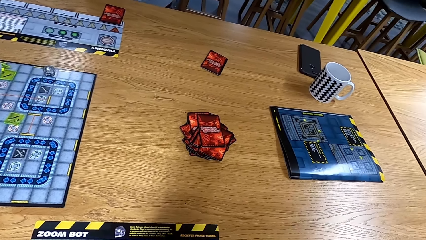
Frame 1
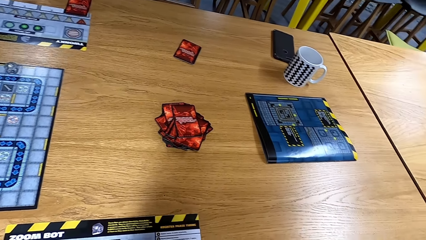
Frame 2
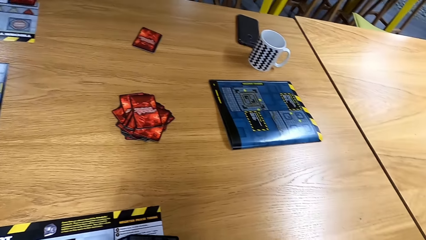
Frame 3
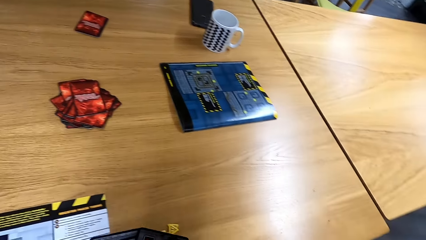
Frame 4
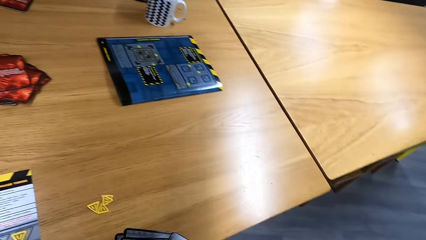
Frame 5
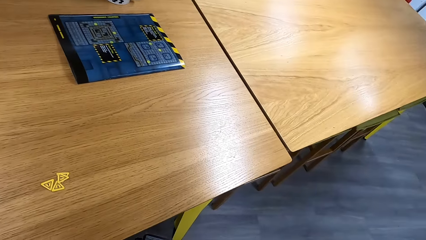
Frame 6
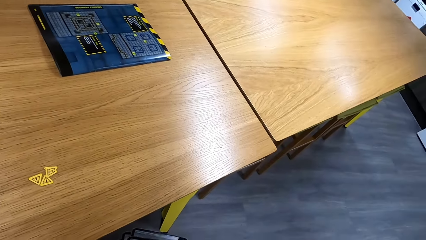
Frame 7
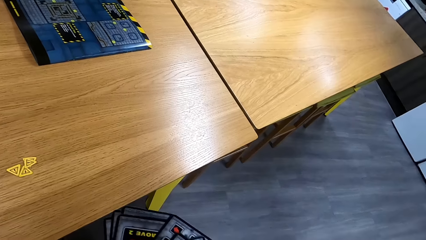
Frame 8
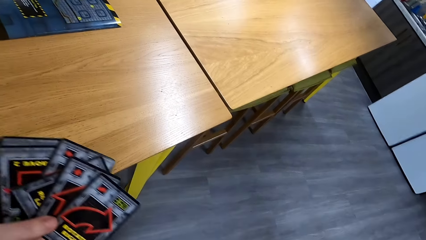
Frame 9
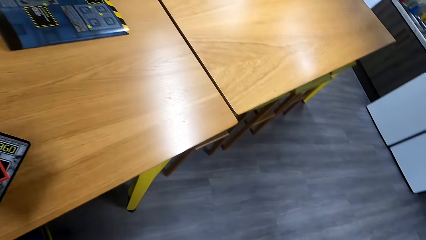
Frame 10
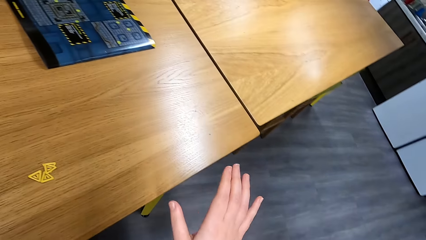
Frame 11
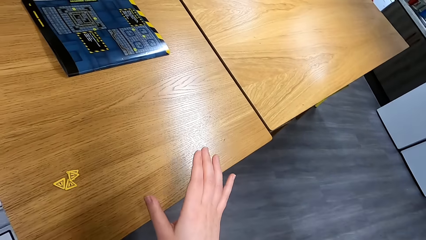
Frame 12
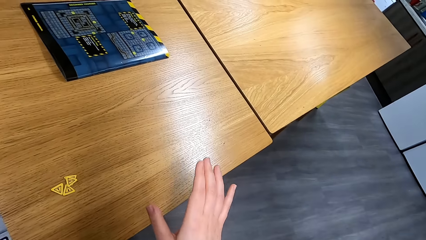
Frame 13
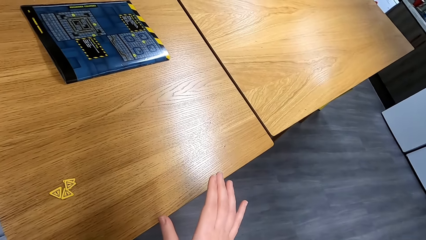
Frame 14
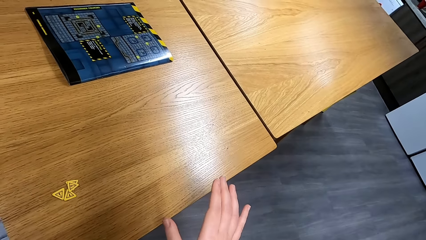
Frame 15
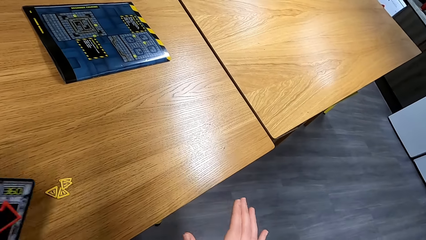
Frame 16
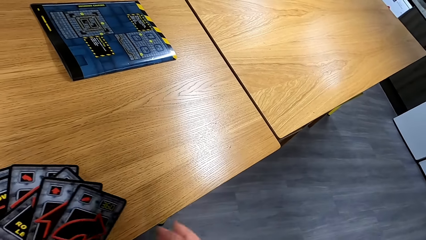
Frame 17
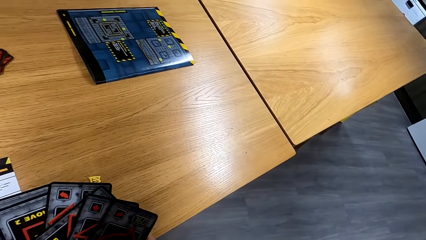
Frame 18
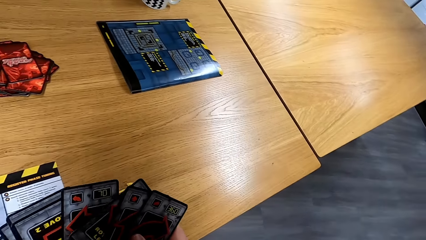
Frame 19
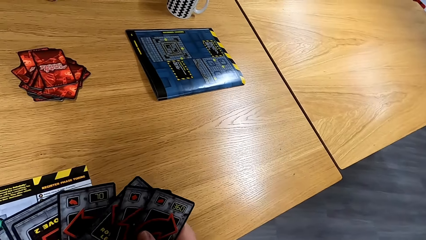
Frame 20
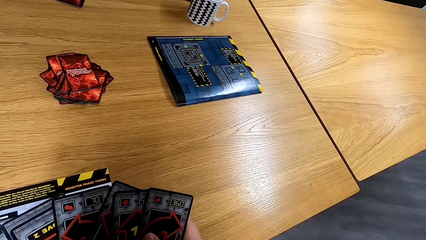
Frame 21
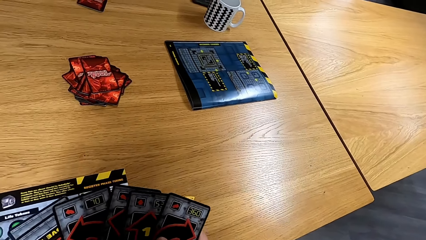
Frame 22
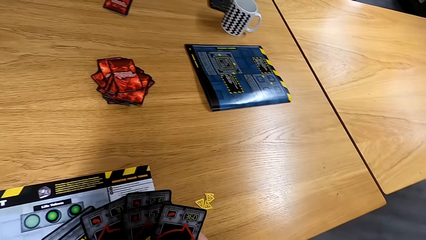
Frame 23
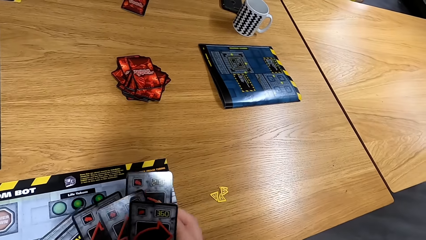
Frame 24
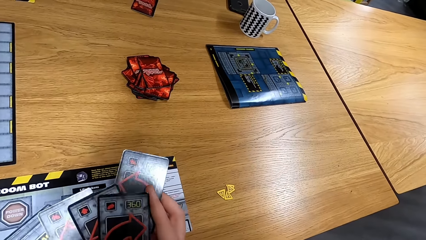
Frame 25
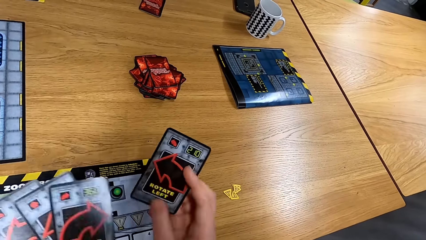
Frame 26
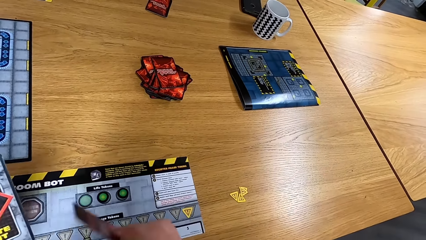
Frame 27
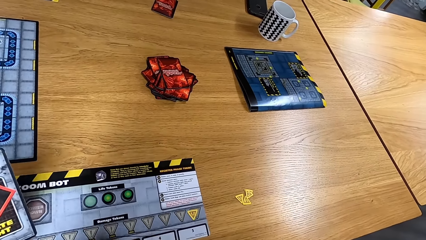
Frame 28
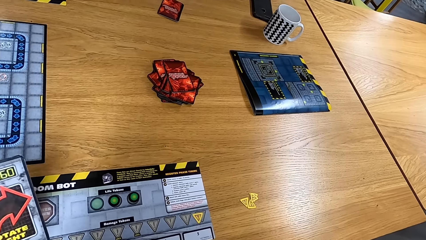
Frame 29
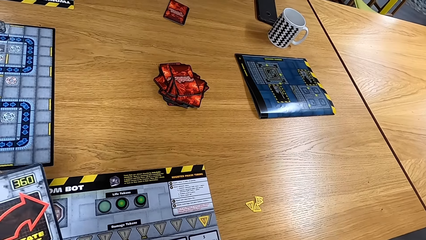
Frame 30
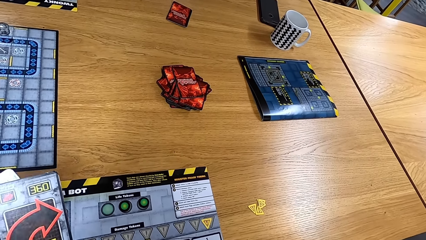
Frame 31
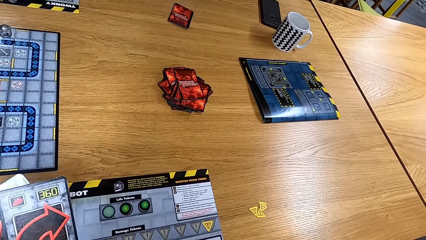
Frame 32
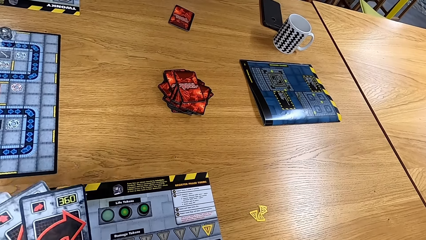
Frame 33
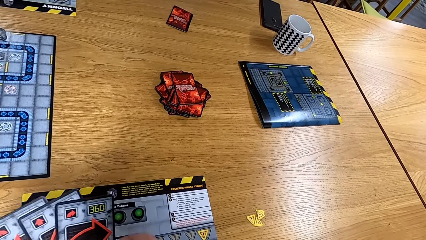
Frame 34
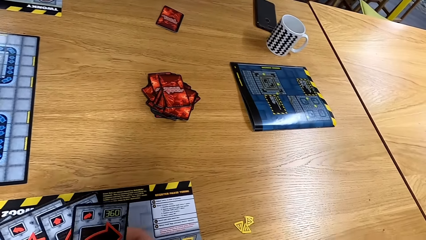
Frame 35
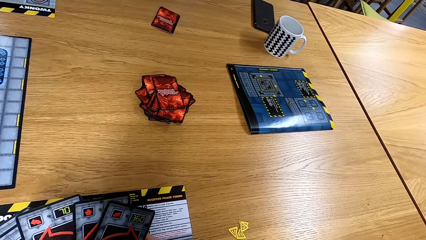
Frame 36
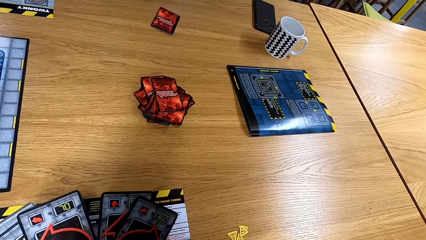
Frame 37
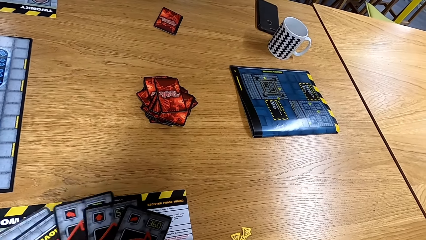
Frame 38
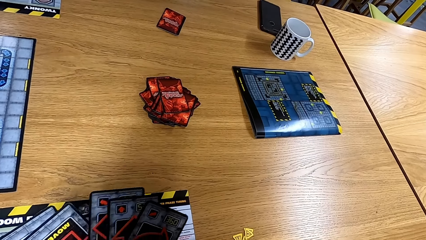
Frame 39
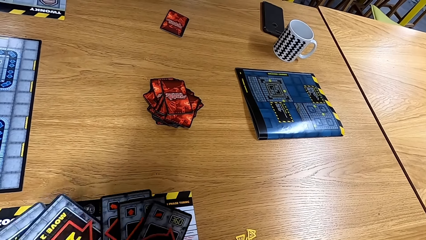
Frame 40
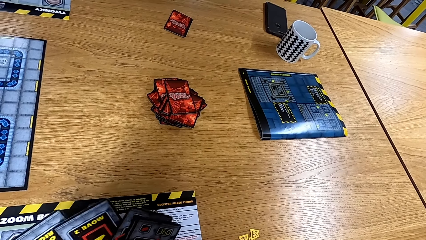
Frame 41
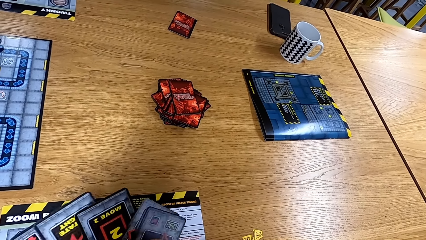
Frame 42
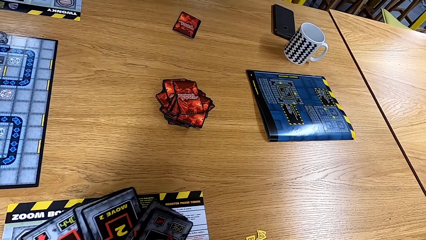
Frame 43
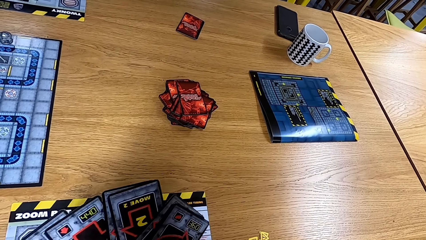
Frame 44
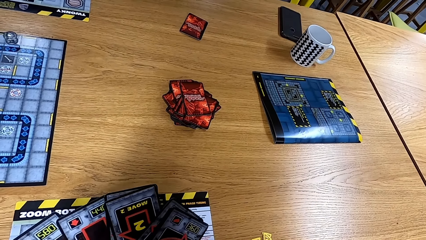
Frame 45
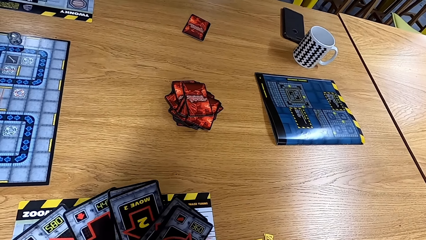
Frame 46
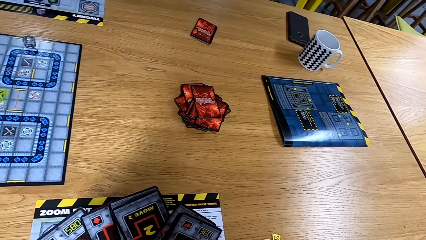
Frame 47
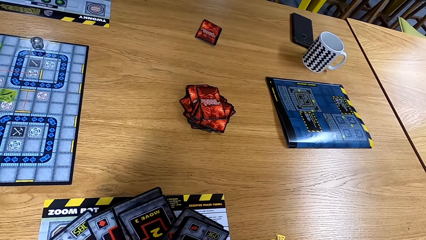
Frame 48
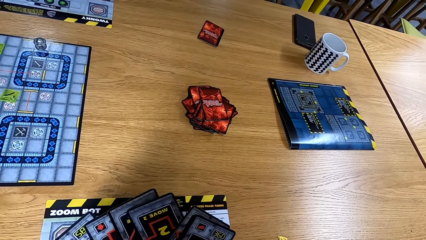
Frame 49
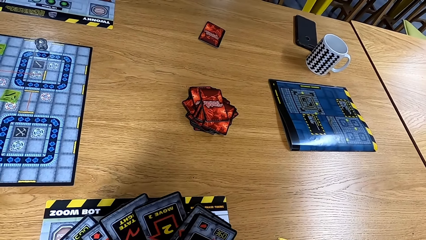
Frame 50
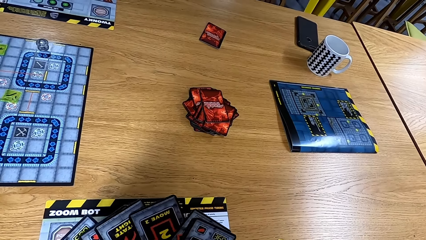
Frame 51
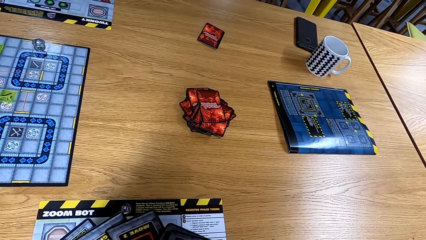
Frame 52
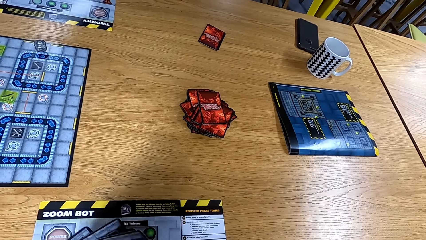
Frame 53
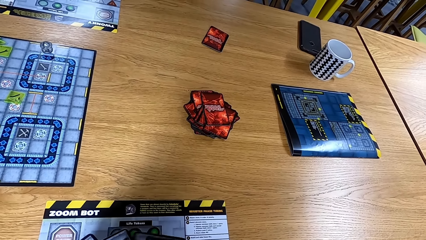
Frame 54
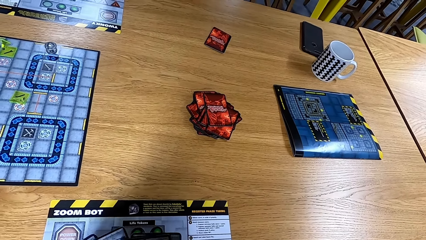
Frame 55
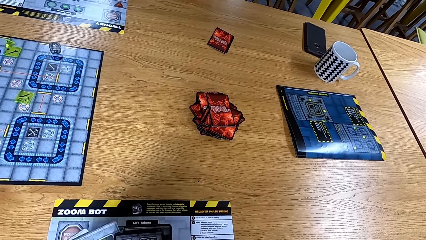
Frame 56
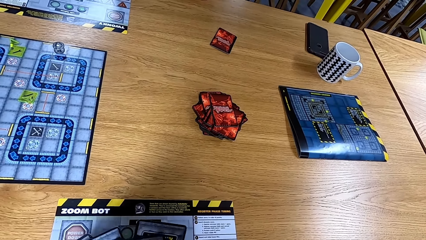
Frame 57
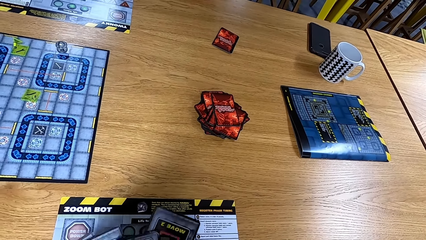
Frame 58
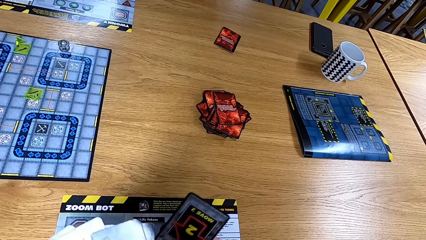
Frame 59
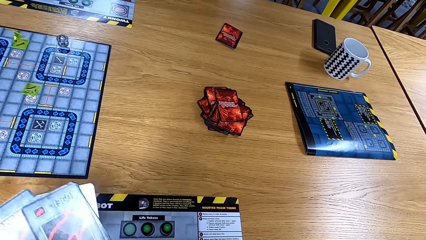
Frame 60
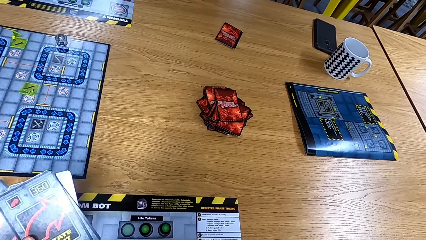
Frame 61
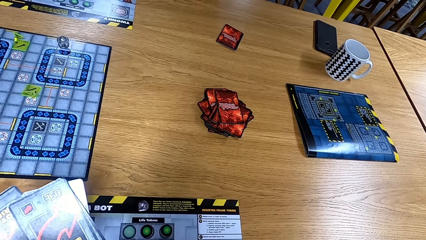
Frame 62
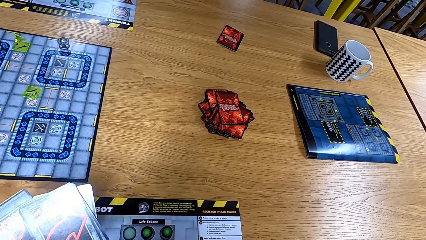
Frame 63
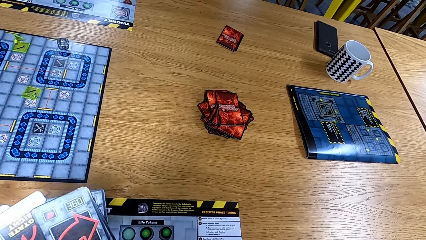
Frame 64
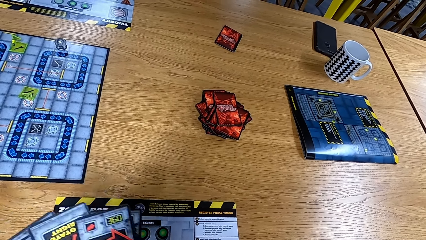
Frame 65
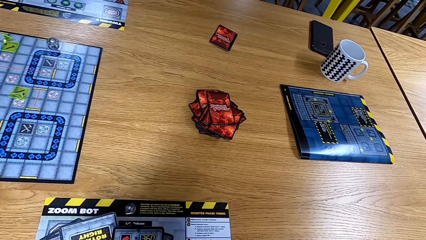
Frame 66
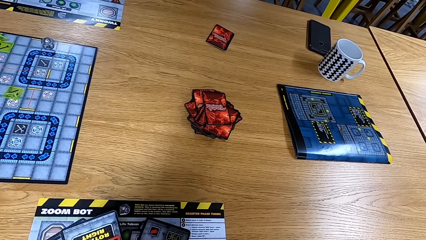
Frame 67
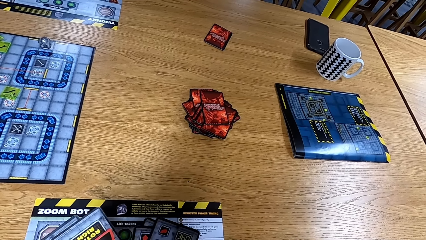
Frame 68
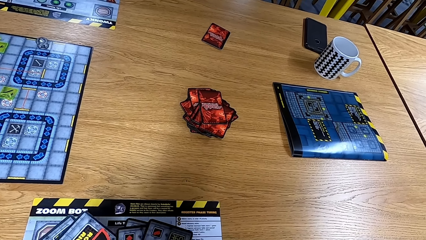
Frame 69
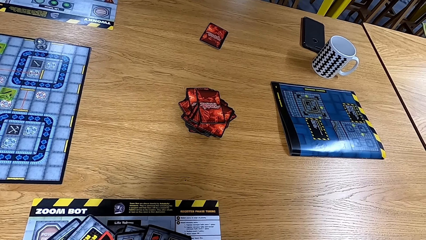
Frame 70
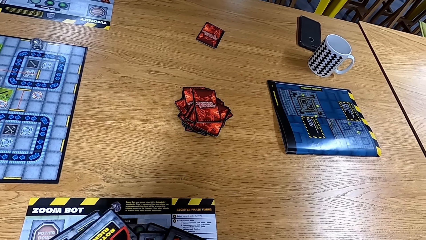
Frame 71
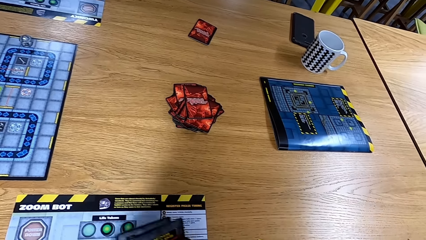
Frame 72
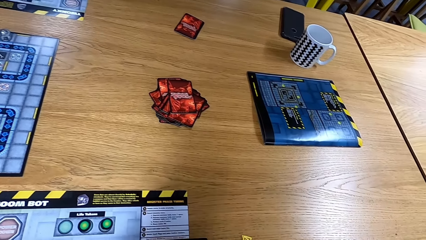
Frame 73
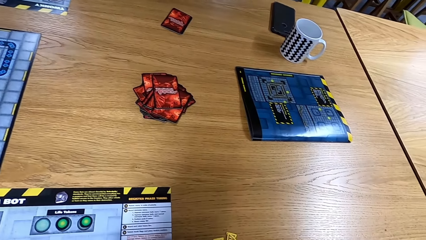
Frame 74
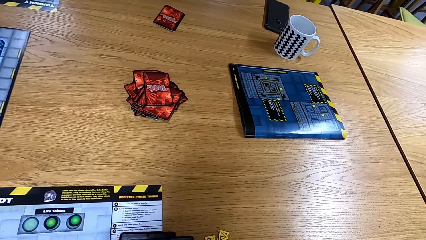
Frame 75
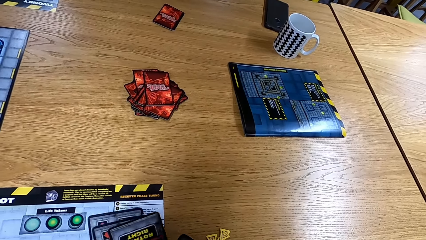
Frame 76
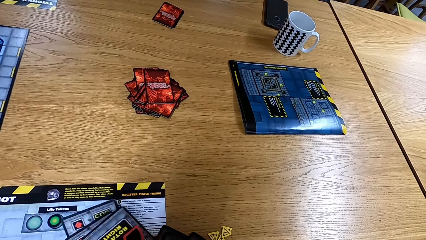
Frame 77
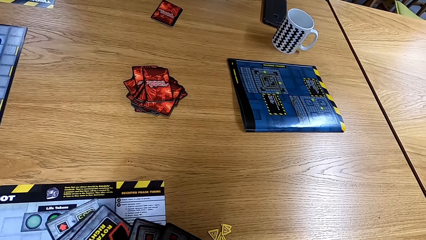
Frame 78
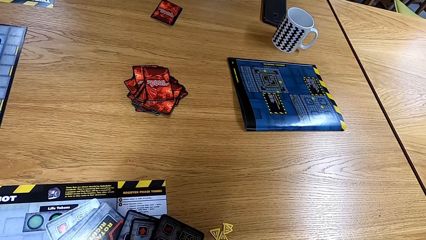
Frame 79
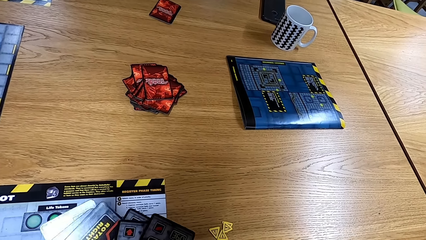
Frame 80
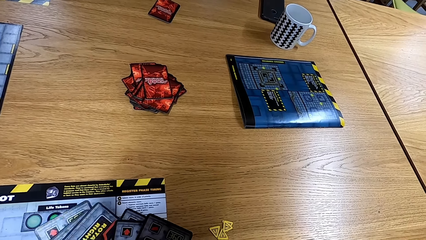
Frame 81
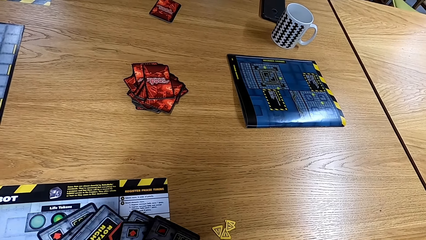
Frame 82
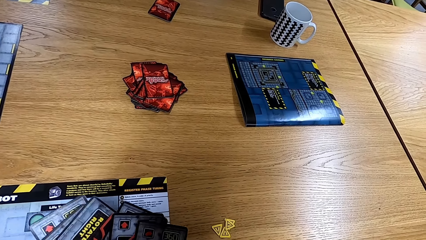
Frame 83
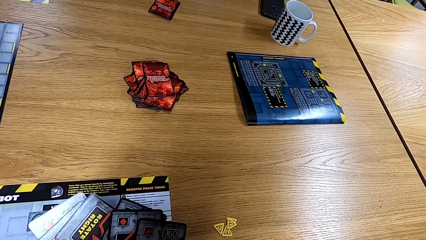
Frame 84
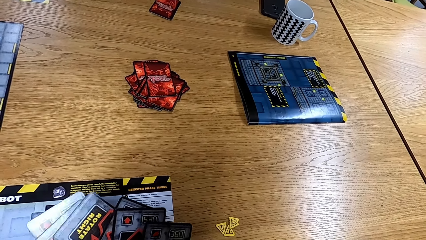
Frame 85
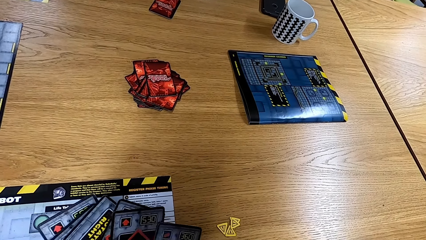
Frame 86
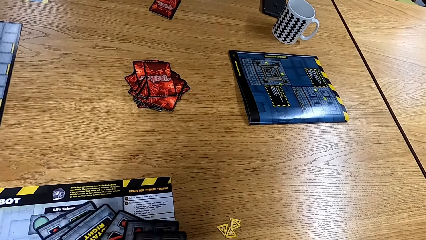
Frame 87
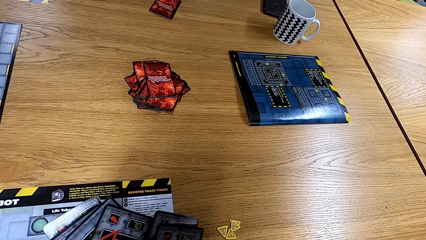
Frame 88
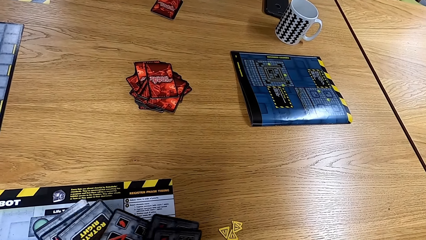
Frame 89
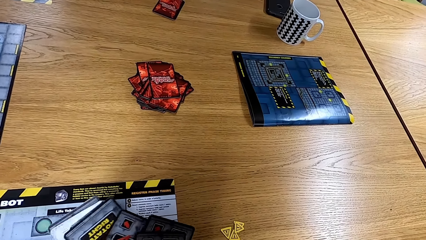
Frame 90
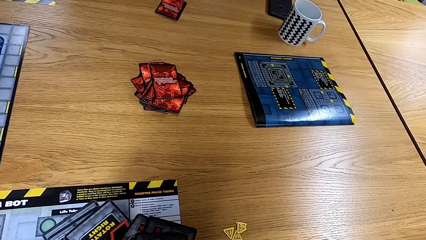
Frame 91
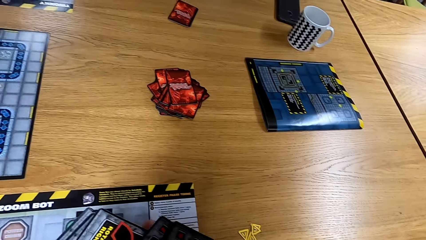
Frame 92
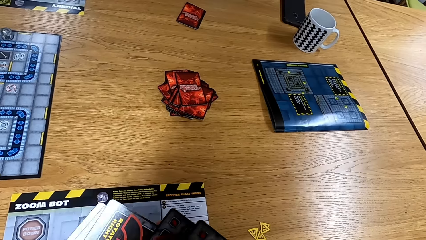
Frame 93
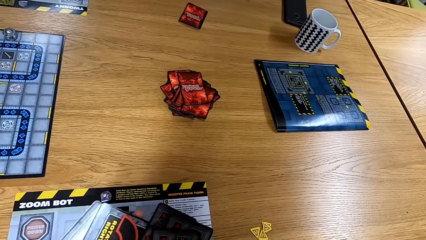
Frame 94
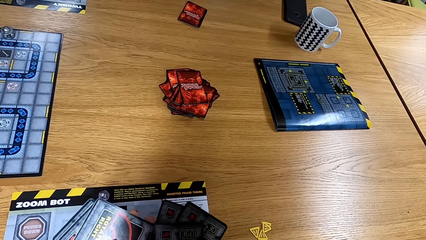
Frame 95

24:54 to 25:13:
The camera wearer looks aside. They hold the cards. They arrange the cards. They arrange the cards.
